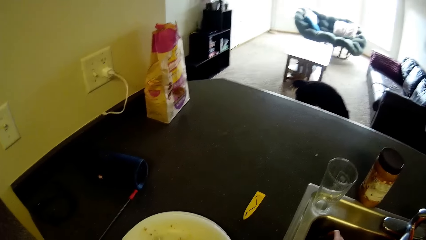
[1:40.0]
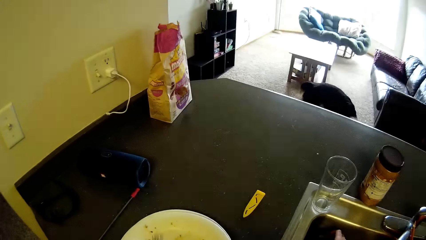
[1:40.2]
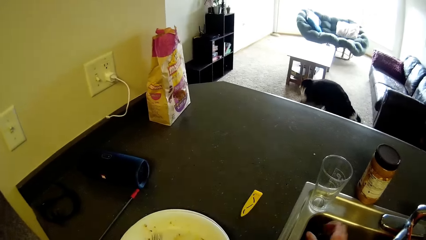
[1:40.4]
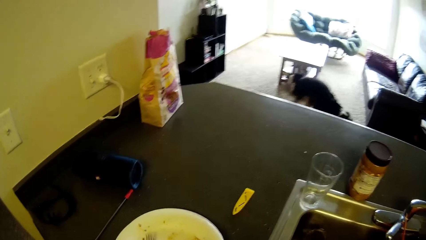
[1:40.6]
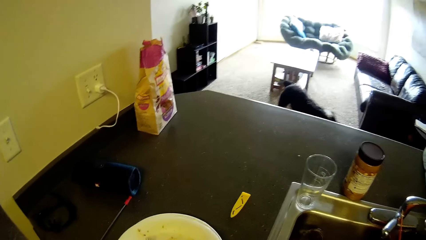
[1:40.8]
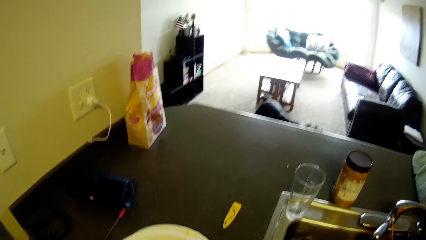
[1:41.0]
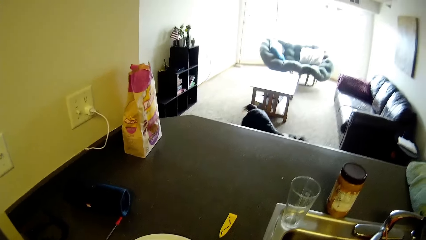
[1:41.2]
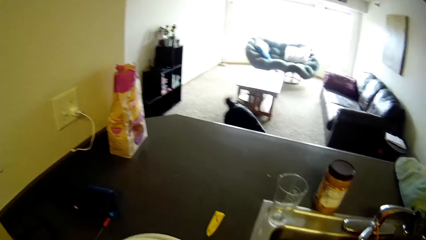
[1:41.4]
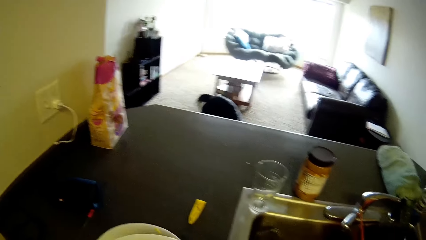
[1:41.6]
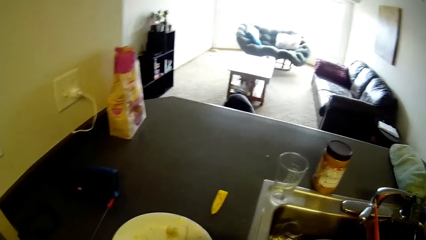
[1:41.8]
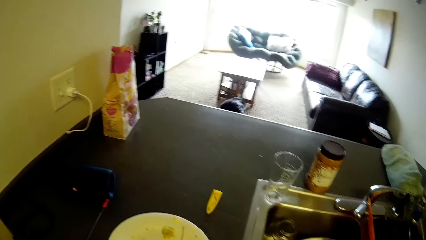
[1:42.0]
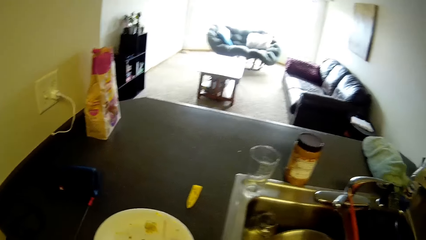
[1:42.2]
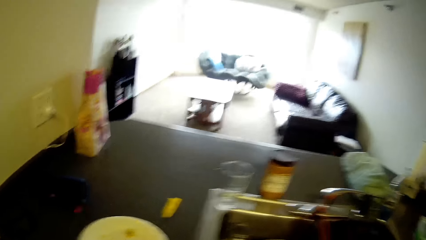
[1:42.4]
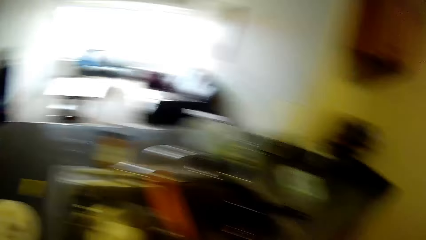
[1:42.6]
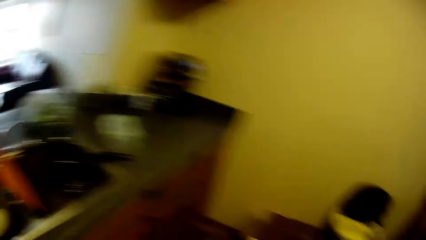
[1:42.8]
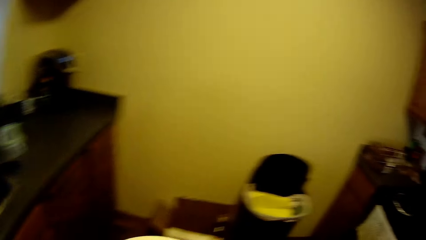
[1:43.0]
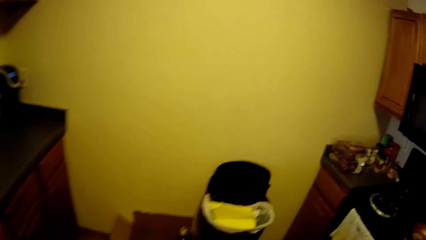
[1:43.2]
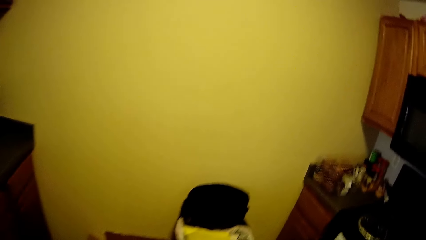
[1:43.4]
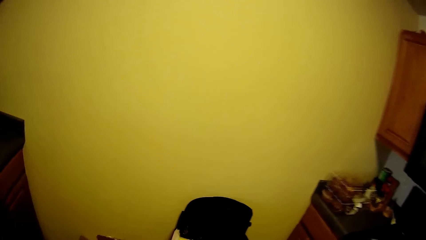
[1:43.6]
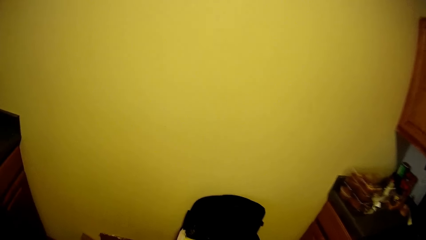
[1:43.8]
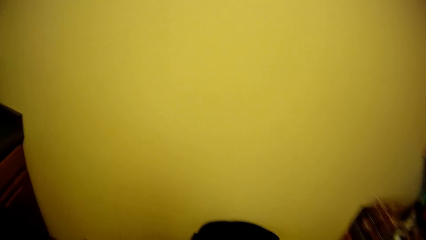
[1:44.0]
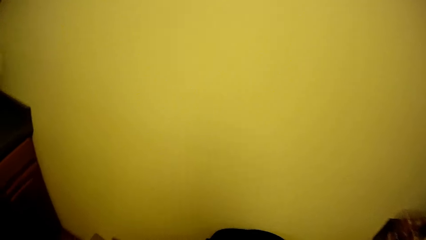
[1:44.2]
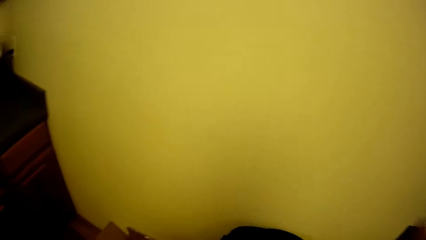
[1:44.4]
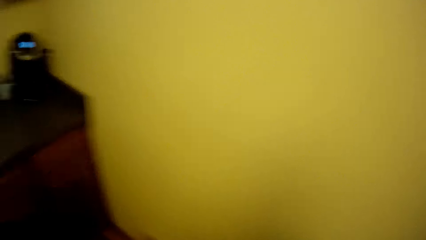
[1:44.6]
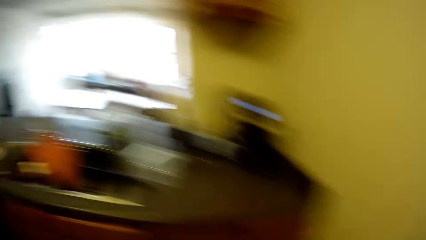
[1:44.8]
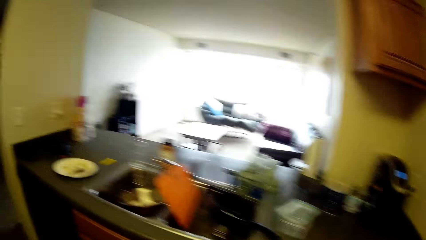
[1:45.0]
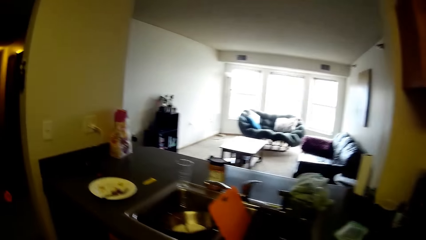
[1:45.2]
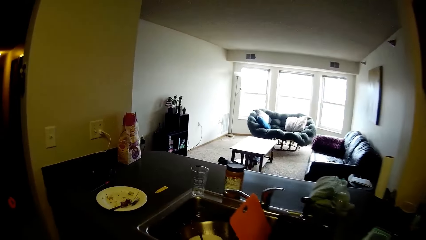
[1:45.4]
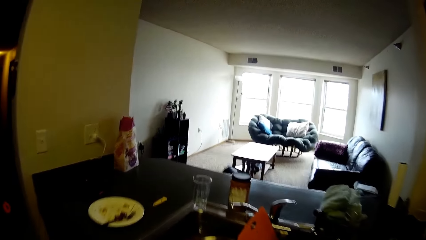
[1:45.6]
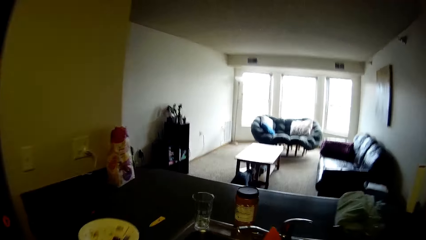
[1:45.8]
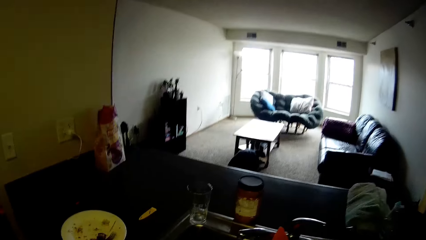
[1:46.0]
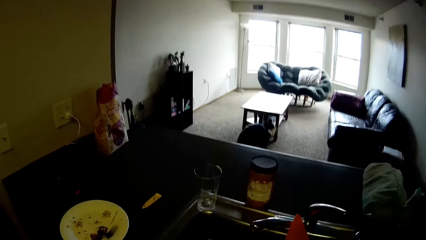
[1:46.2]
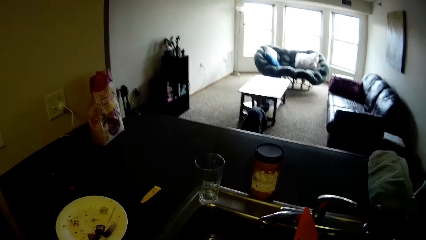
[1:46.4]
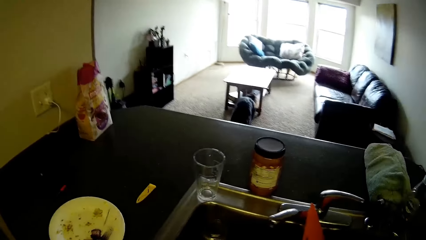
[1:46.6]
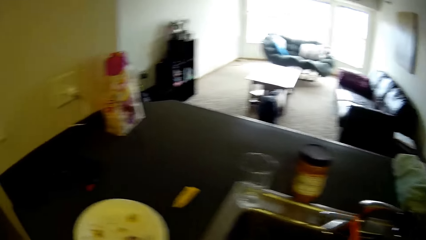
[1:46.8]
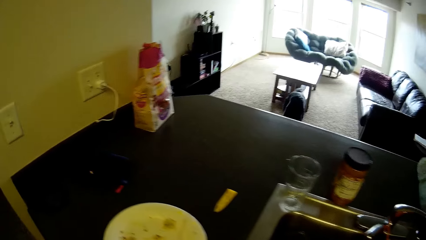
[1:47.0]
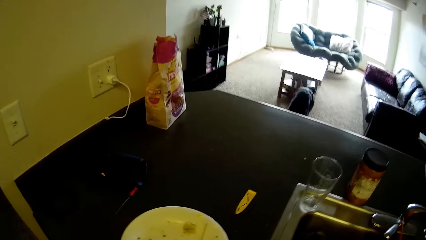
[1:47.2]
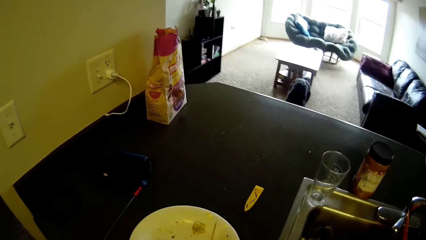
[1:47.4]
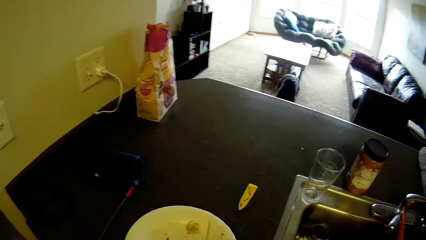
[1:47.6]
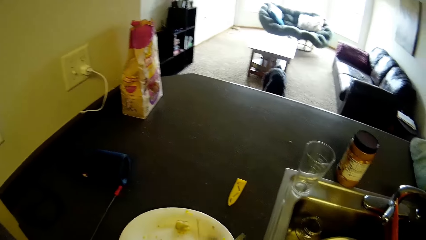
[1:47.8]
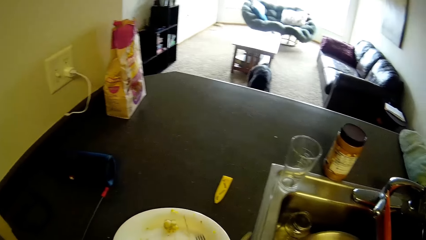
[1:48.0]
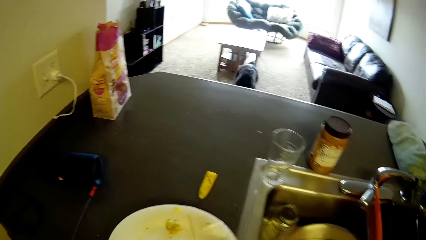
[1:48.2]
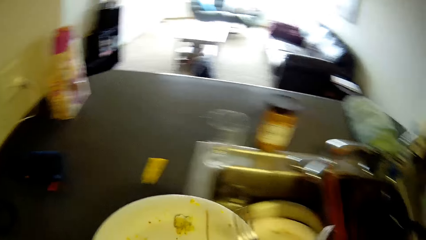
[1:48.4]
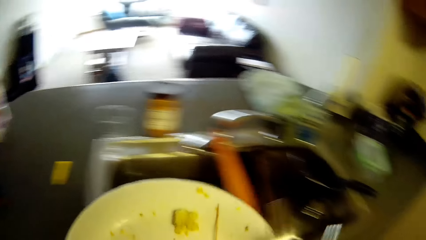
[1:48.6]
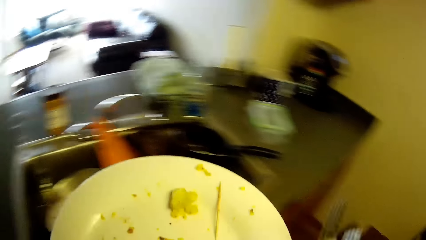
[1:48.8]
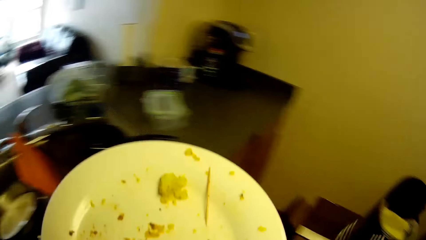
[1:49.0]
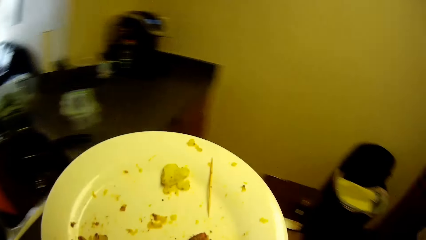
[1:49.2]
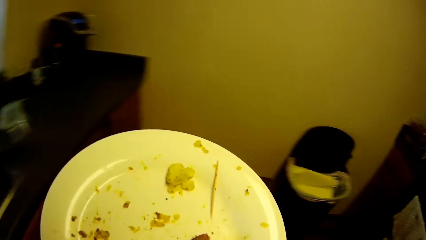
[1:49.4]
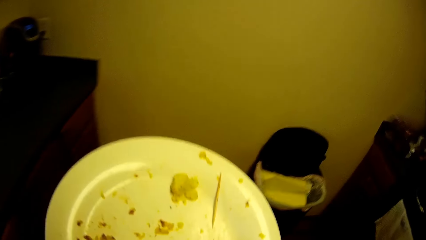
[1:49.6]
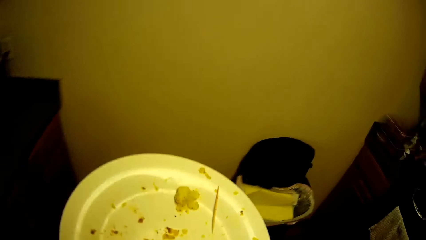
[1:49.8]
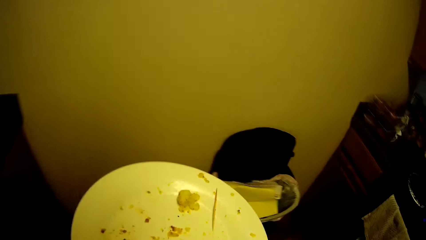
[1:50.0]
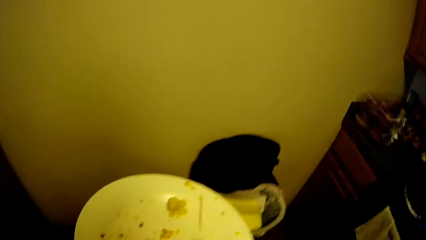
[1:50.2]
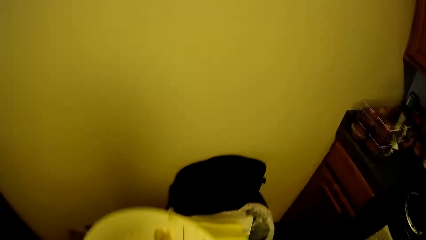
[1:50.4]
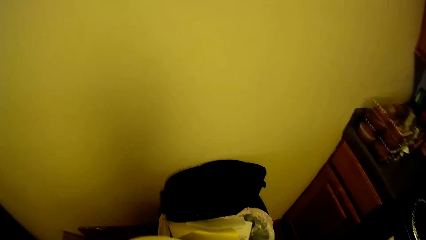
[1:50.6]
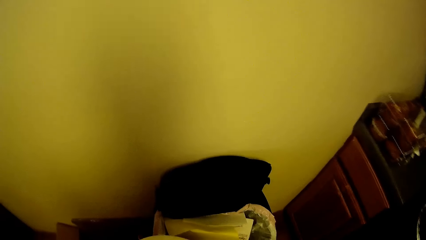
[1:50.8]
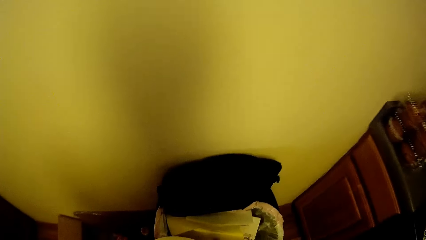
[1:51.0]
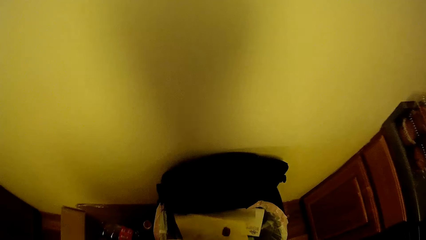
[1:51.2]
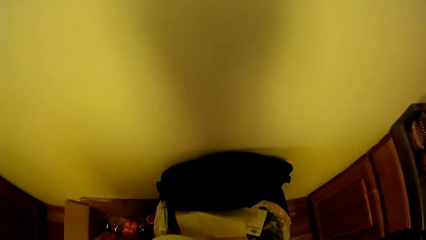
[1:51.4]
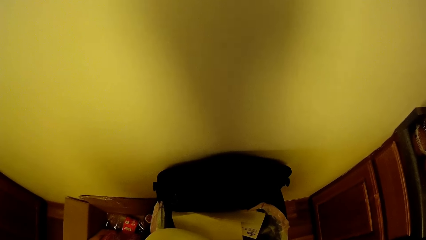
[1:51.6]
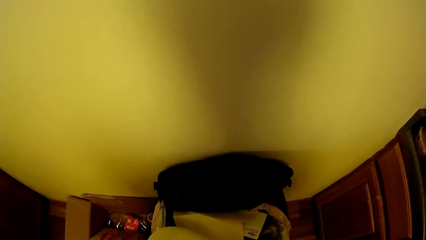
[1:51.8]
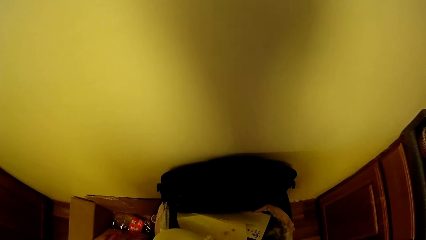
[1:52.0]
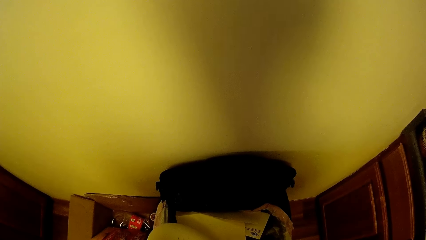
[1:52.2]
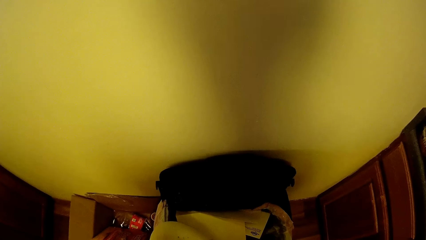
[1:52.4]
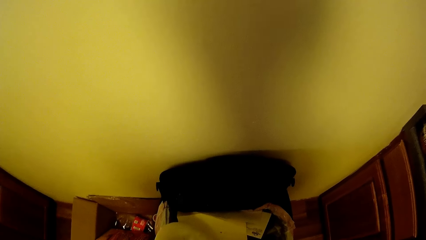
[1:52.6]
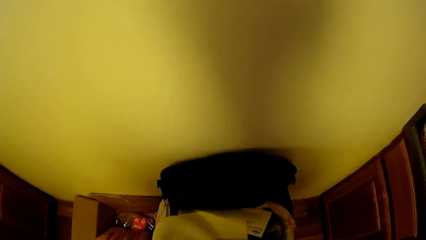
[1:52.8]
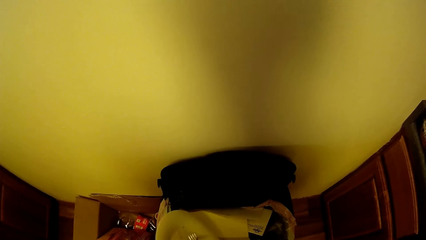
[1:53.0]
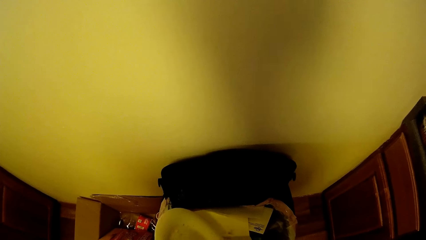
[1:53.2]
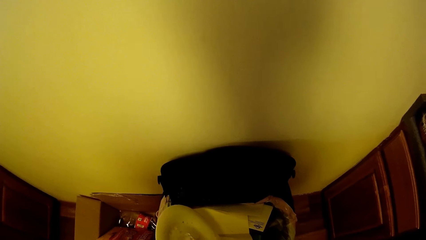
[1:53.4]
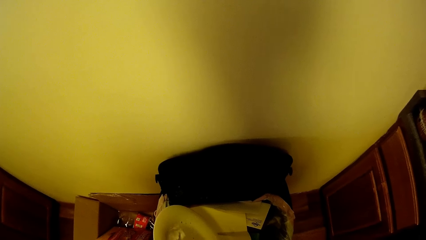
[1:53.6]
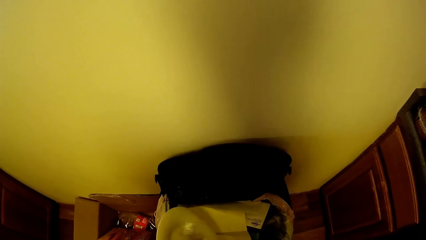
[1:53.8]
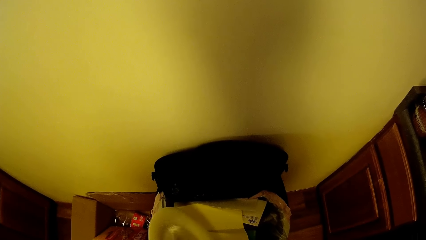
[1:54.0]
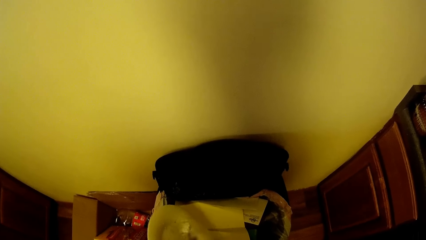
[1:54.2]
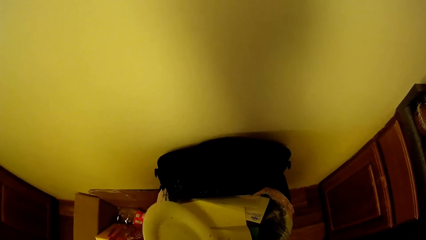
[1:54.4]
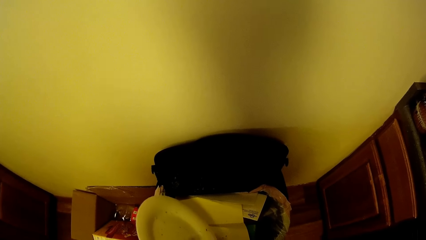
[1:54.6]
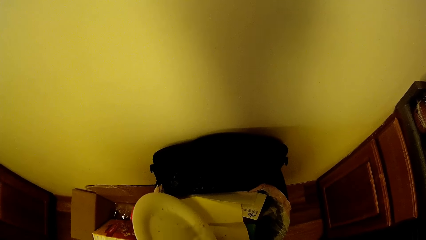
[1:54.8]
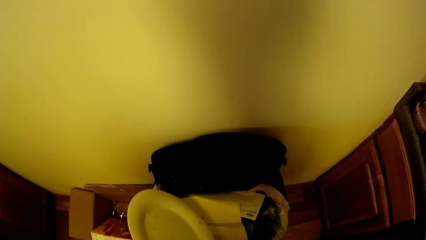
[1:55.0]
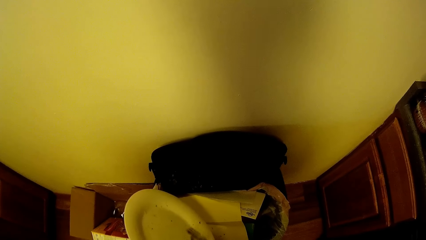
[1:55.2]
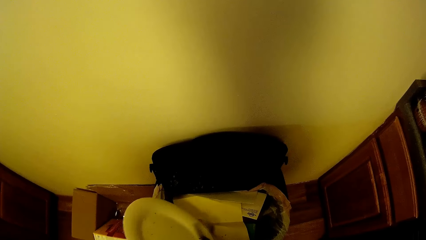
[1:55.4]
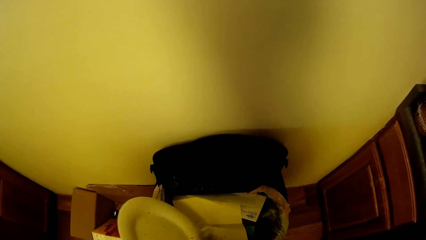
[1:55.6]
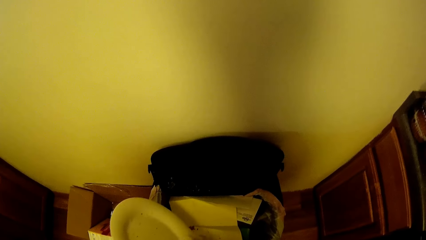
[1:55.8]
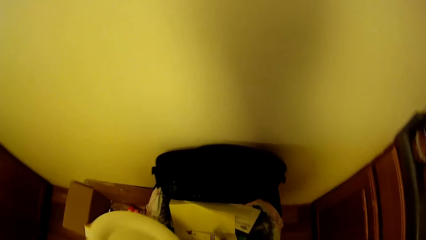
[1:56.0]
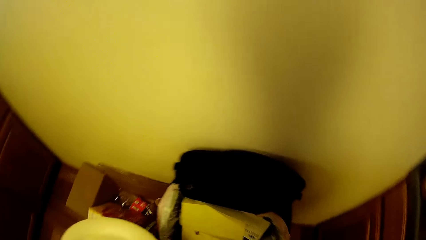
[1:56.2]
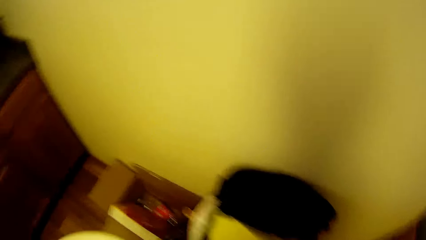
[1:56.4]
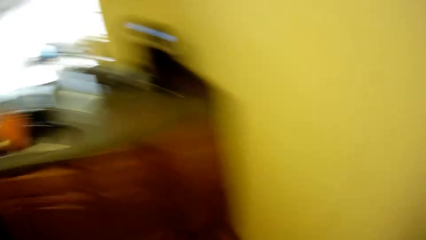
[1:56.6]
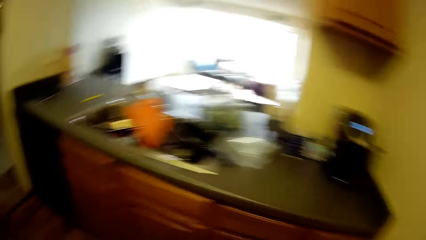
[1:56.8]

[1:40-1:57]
The camera wearer looks around the sink. She picks paper from the slab with her right hand. She walks around the kitchen. She picks a plate and cutleries from the slab. She empties the plate in the bin.
